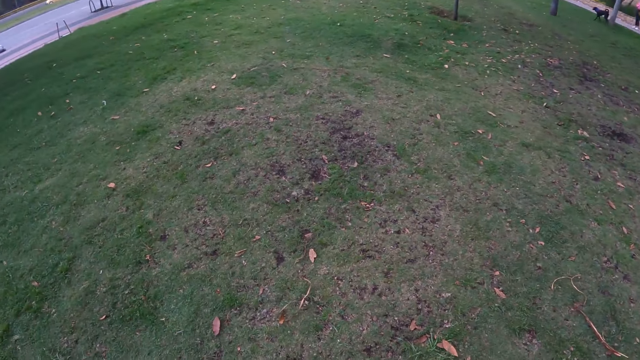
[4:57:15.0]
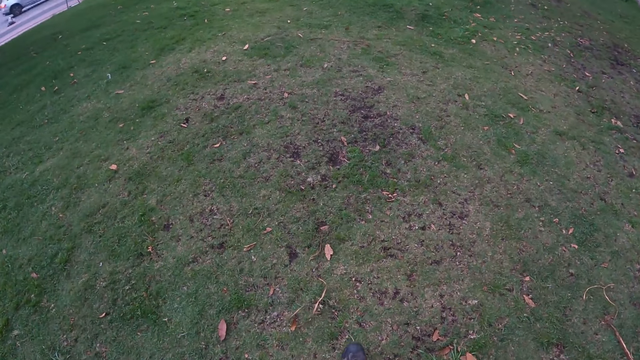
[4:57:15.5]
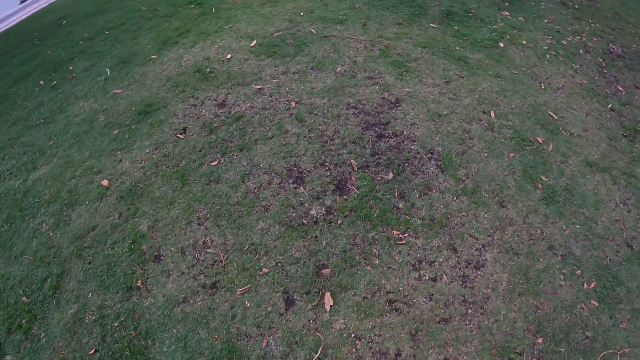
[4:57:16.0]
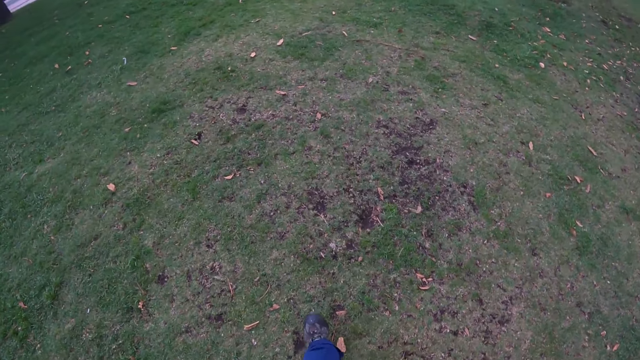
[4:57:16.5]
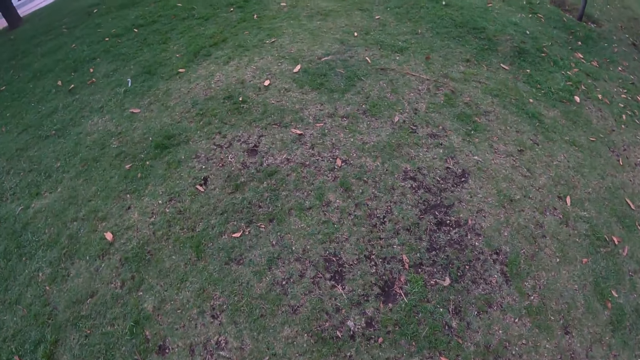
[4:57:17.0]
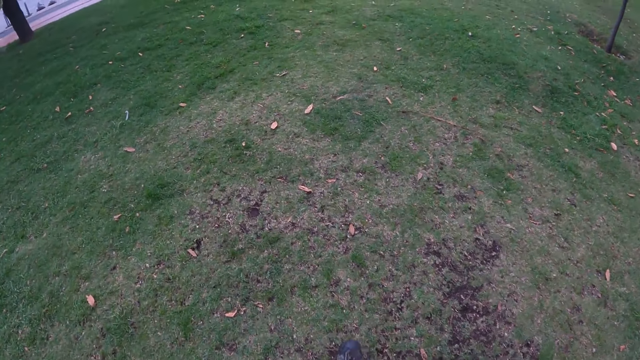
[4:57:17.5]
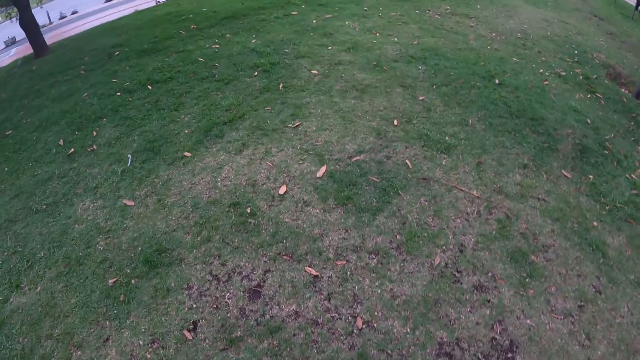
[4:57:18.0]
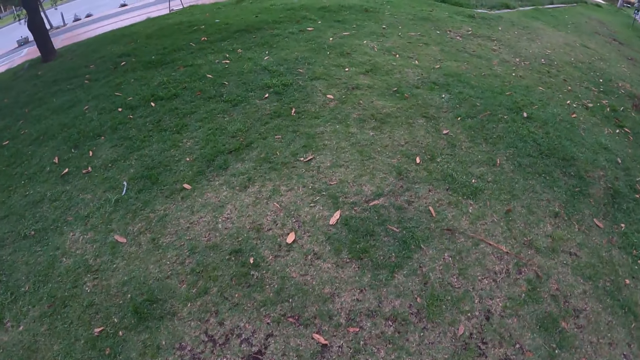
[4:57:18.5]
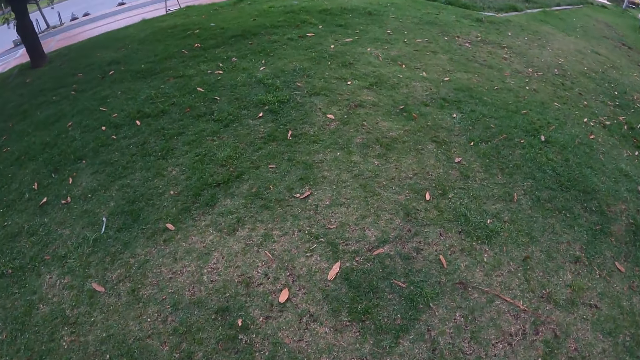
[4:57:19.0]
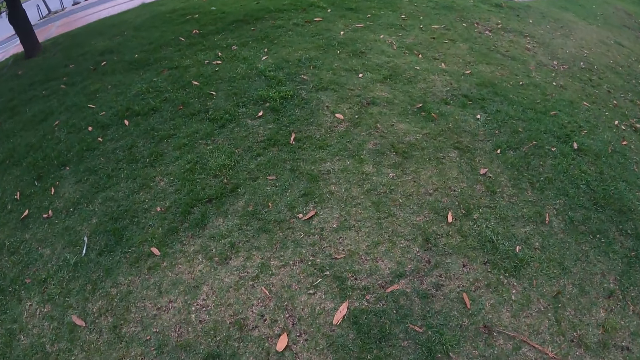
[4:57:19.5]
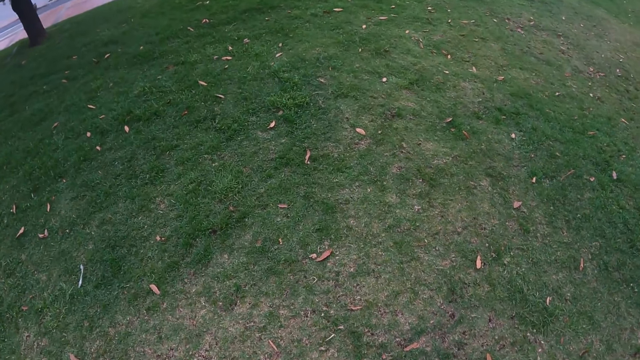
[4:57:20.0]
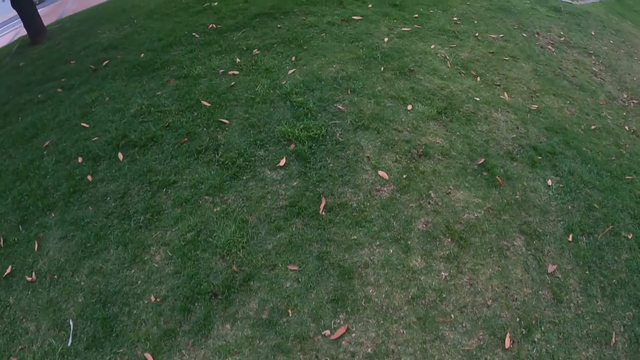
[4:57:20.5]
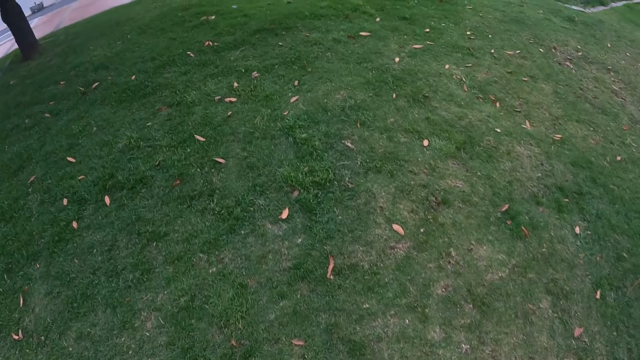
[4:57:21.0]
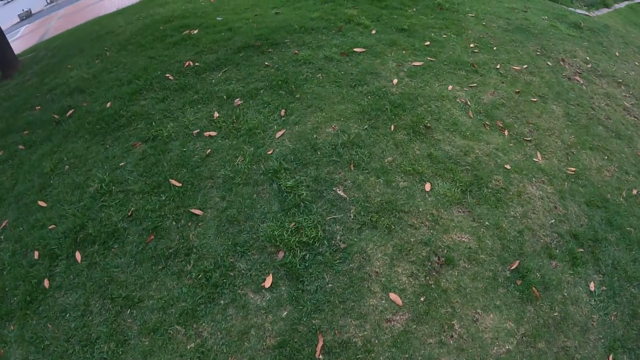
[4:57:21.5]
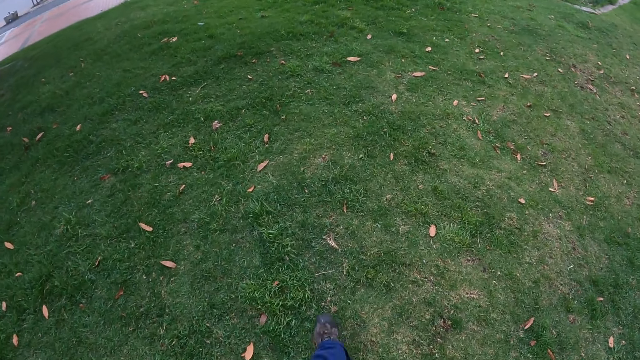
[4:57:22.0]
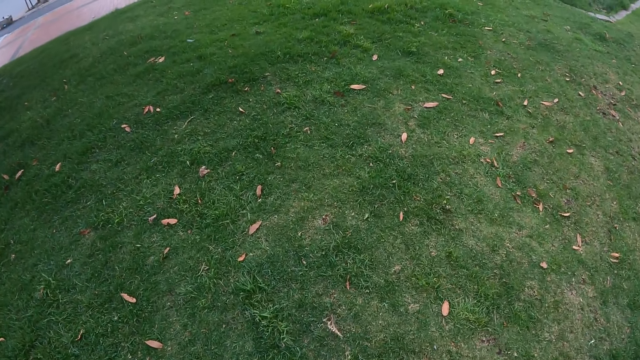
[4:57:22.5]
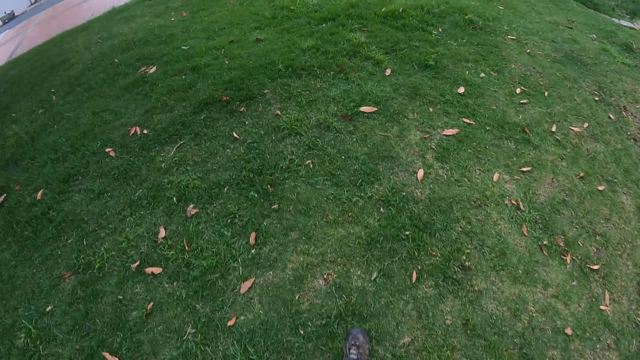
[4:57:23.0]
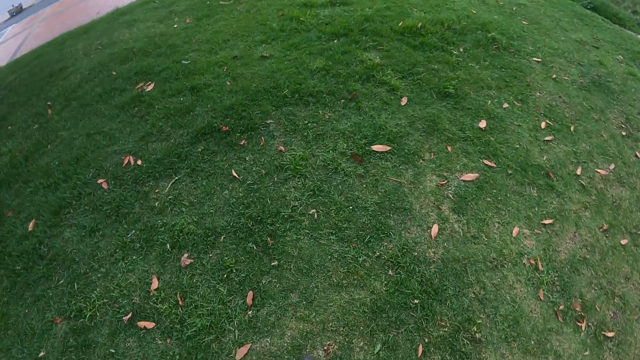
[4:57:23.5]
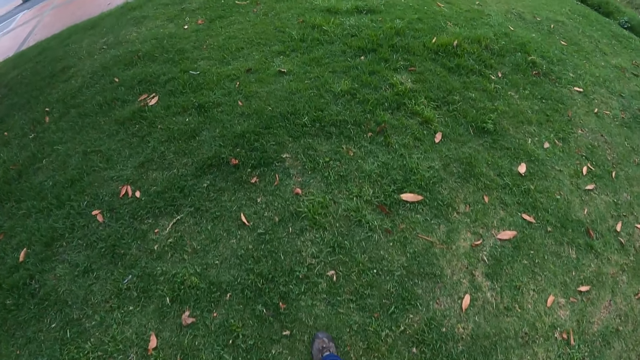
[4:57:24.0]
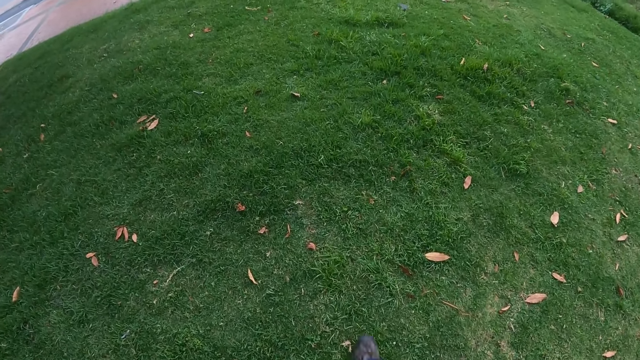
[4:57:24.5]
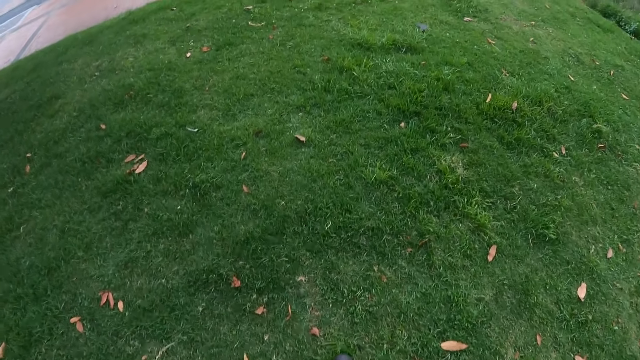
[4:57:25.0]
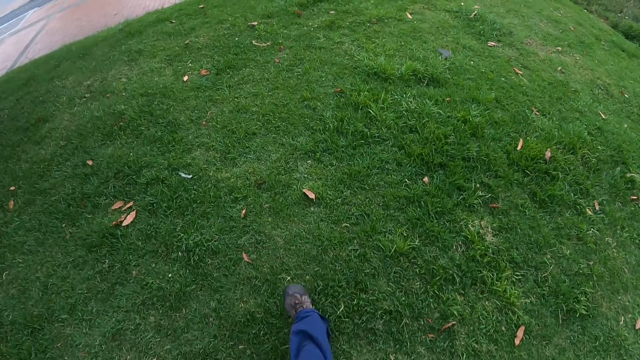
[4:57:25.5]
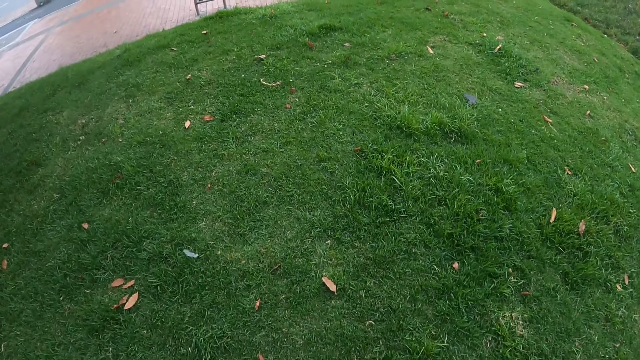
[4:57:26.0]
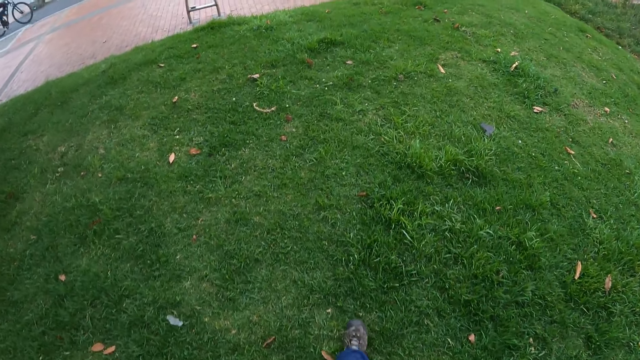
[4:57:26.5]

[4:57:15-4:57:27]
The camera wearer walks on a lawn.

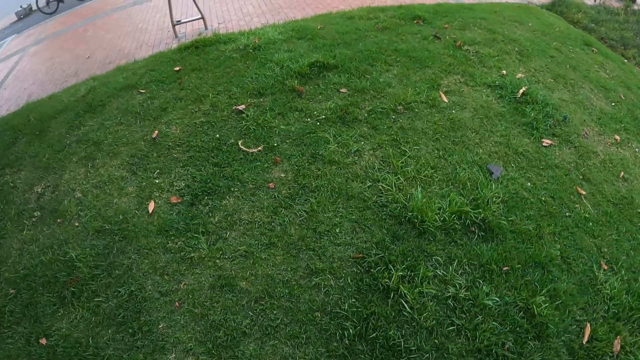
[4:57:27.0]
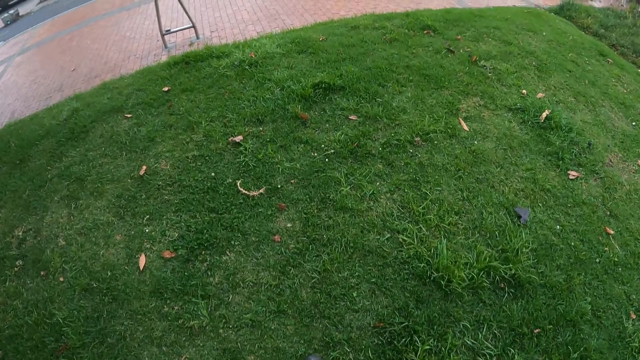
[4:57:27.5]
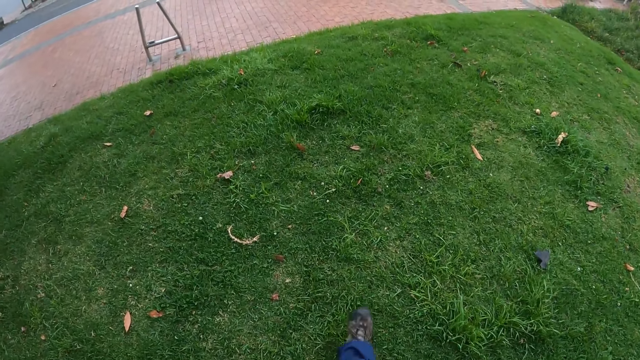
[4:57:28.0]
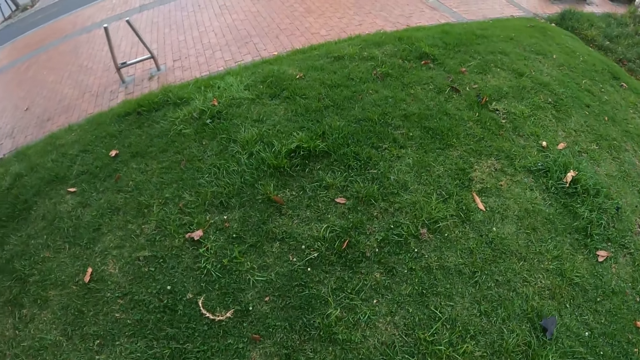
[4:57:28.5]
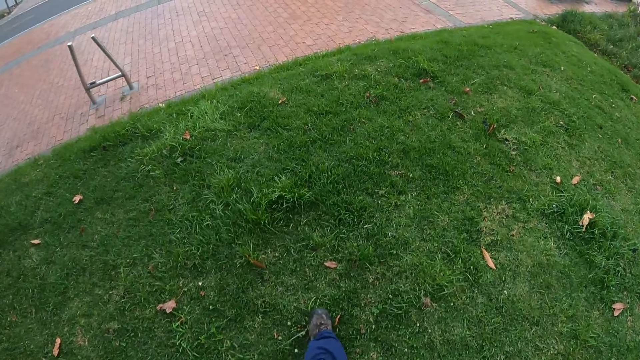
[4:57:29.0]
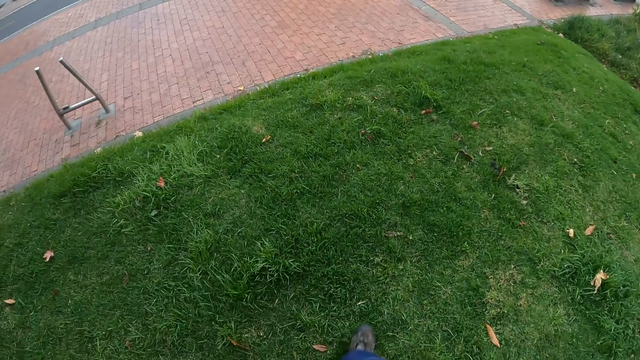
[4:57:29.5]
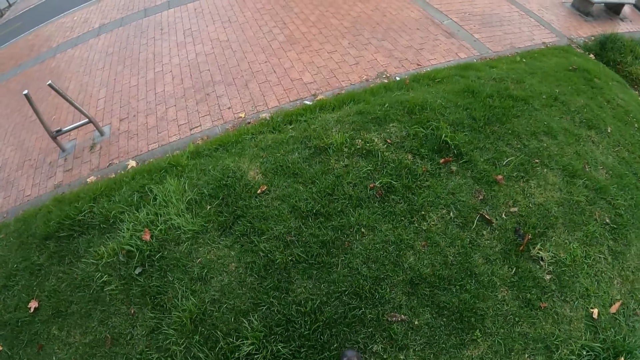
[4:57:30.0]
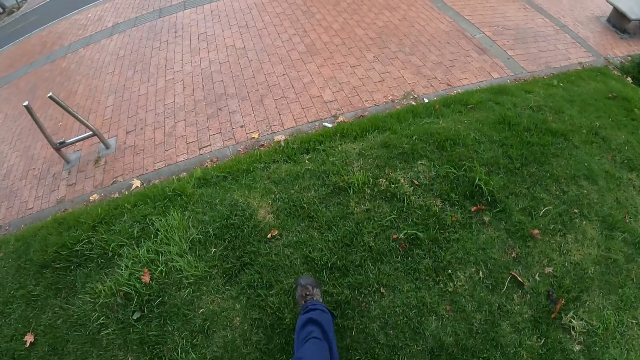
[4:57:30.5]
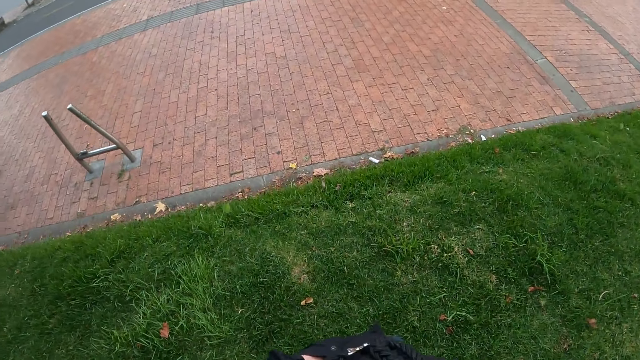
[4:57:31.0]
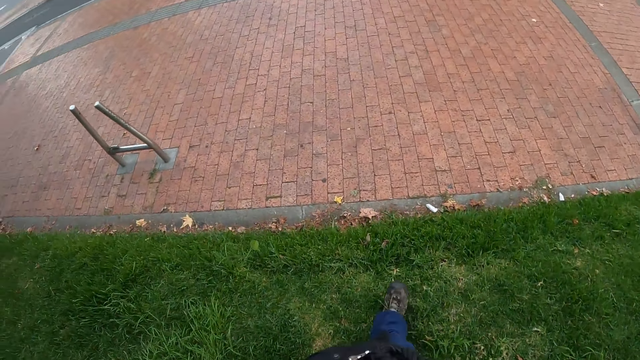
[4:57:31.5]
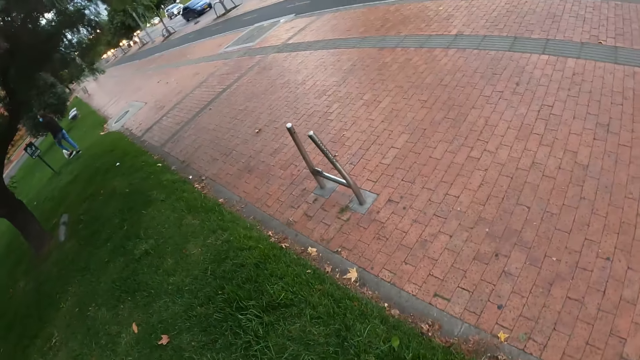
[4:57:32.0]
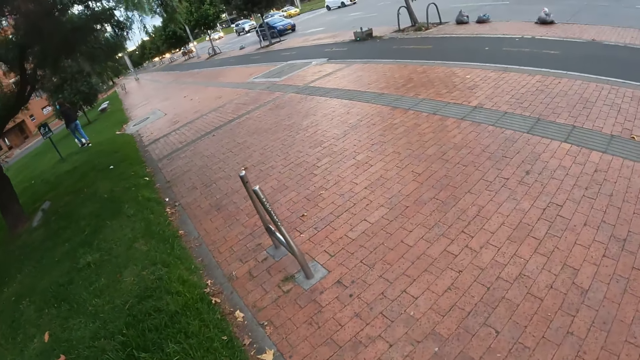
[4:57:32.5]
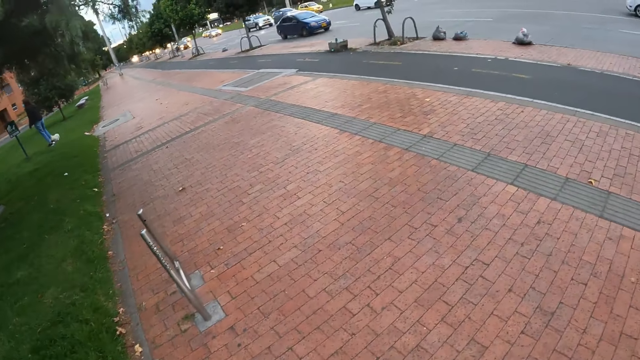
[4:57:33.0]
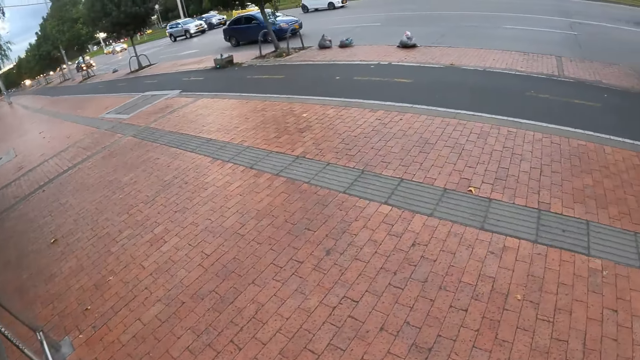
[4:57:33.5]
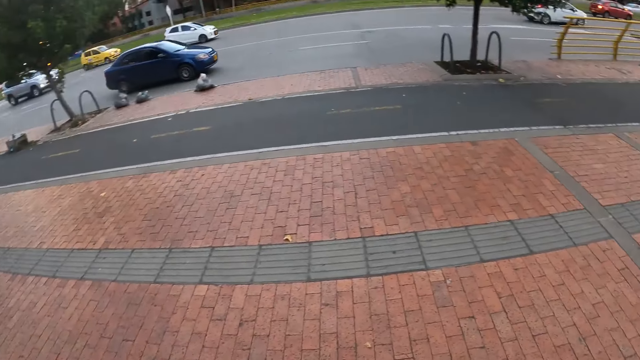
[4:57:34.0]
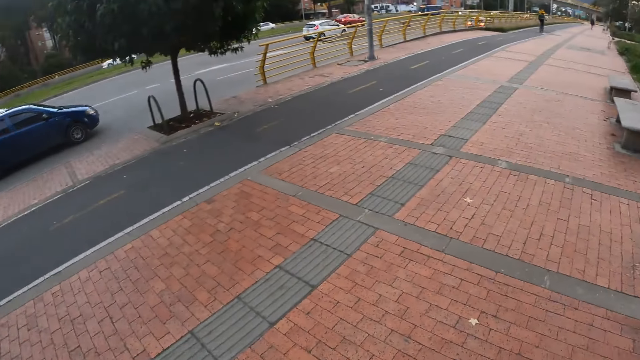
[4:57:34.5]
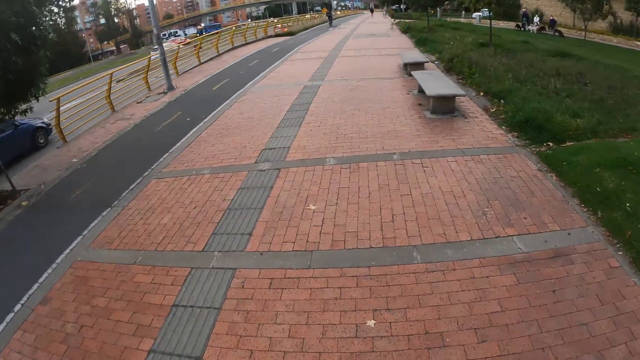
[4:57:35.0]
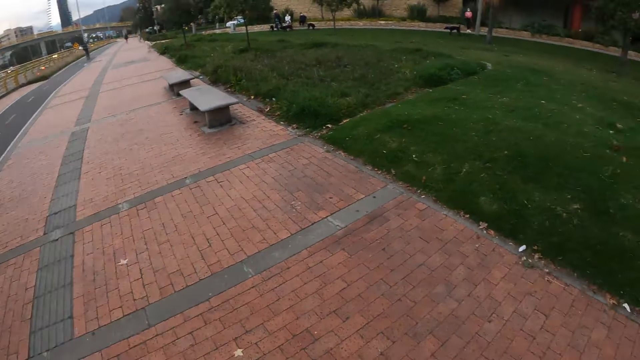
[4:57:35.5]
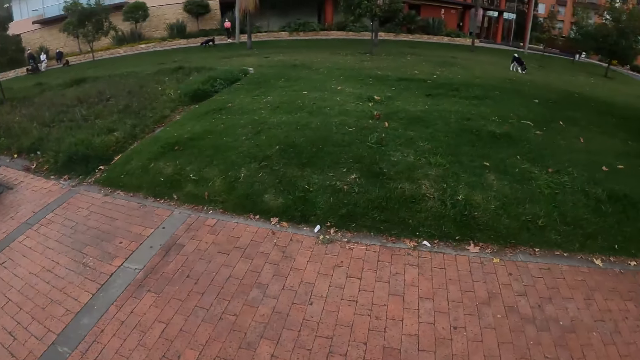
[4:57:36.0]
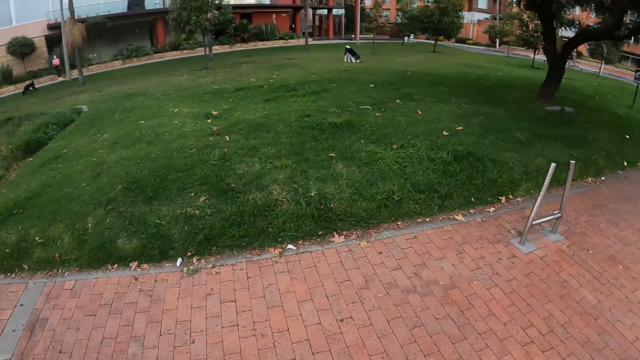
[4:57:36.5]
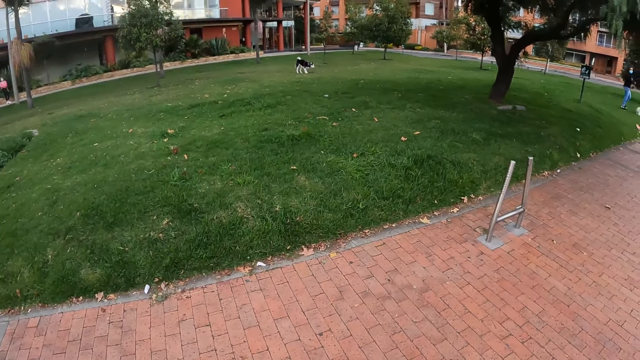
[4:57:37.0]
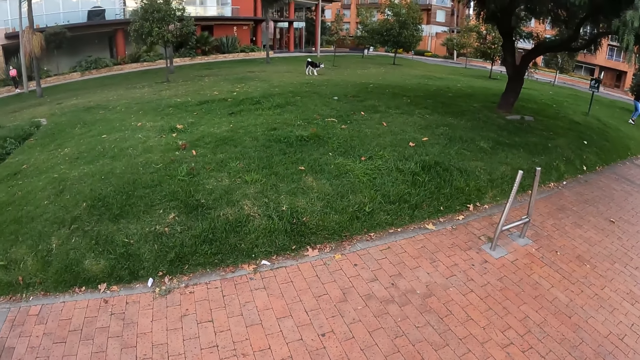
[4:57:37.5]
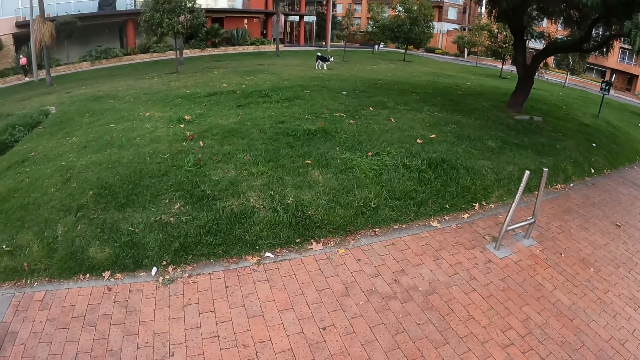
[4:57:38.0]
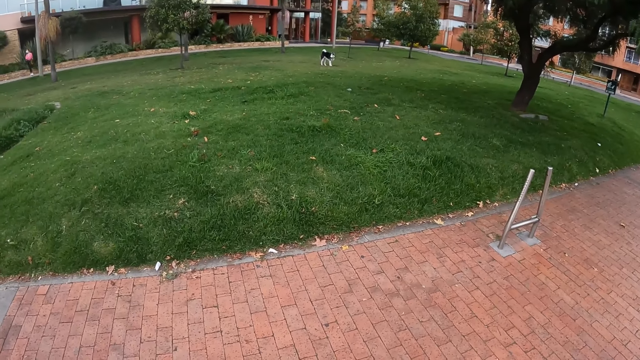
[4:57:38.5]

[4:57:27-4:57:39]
The camera wearer walks on a pavement. They stare around the garden.
